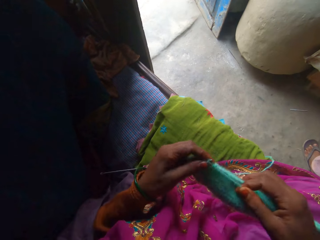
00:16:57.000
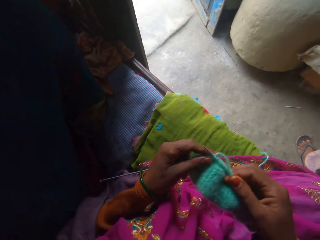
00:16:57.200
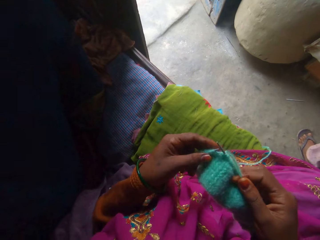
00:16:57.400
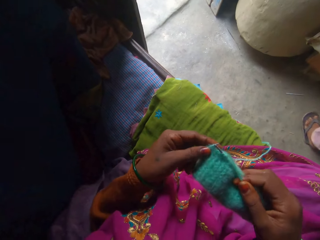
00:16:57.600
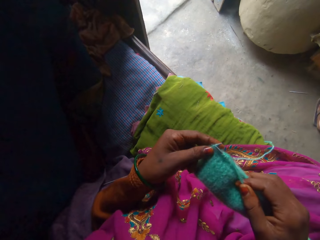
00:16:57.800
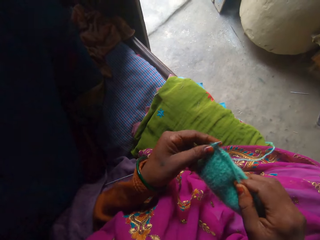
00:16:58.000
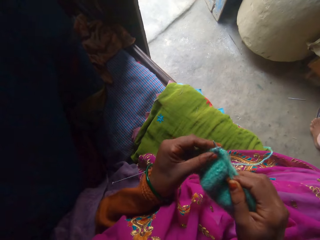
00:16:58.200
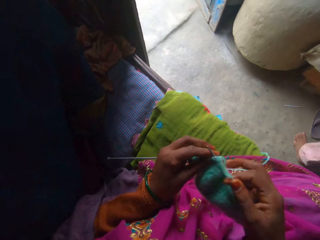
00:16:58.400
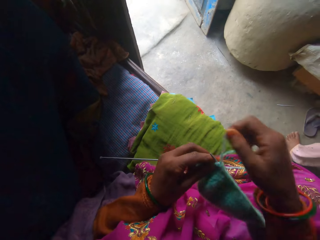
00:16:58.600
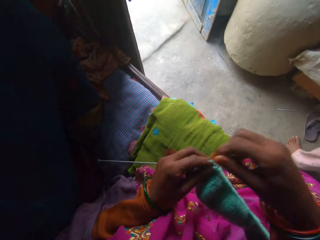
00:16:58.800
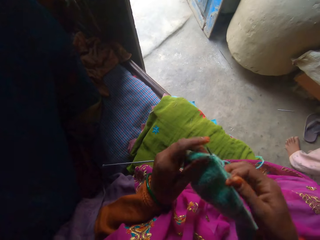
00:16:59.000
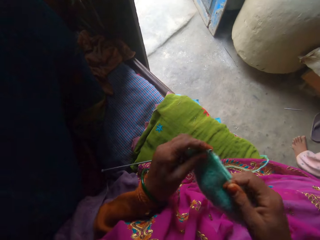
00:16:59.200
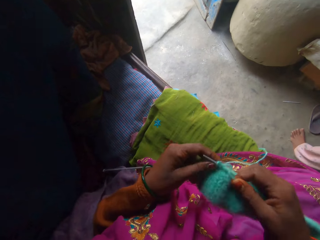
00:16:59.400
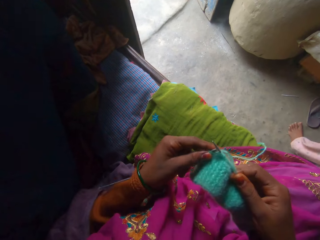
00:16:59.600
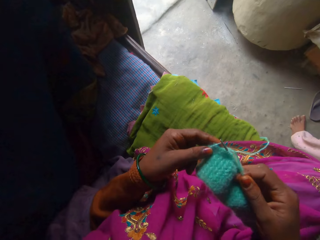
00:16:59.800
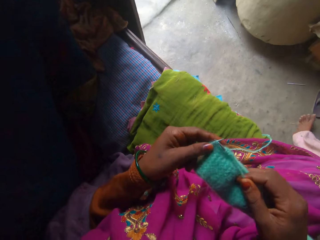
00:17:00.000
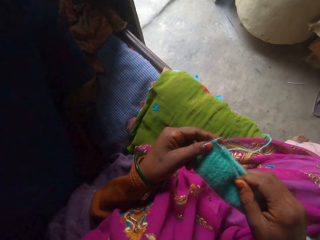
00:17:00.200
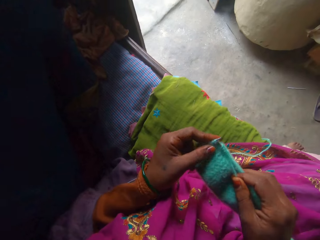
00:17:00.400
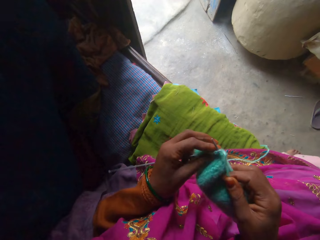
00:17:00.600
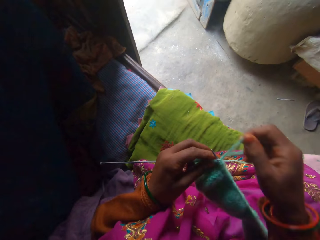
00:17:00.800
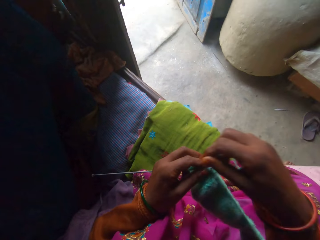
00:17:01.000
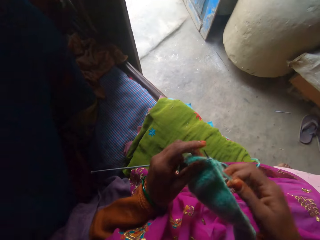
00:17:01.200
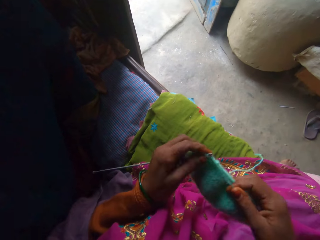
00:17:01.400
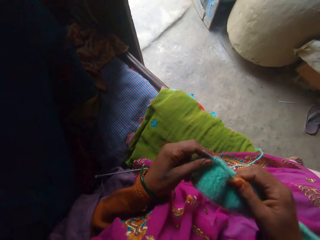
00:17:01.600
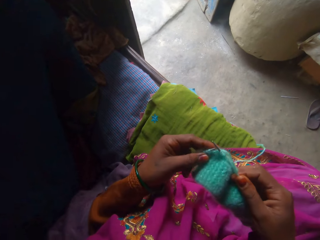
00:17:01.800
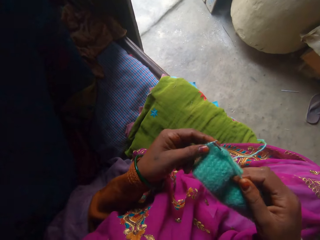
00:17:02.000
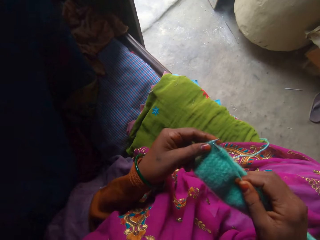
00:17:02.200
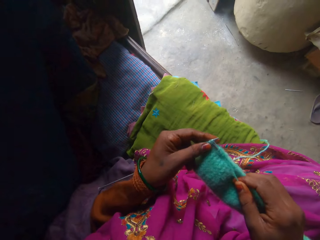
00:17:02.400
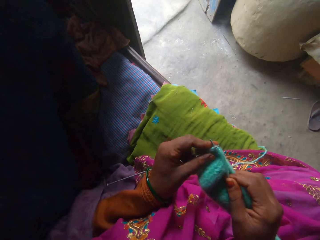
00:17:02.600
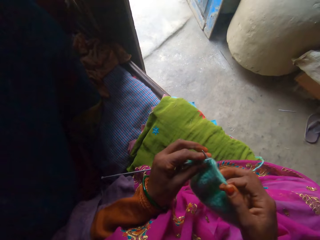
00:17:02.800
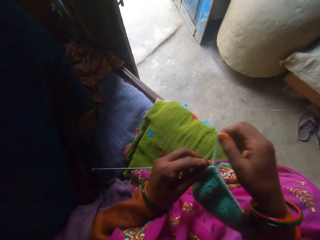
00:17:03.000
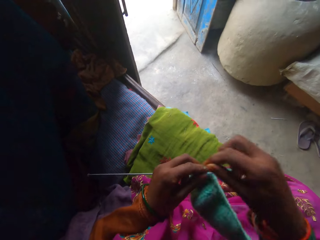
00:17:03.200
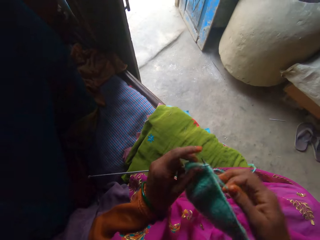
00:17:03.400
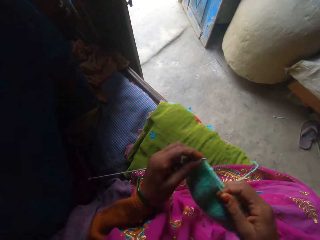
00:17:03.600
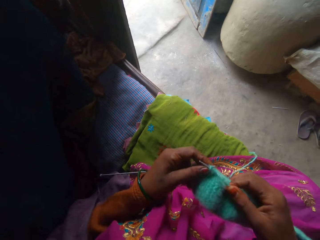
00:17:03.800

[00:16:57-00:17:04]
The boy takes off the slippers in his legs.

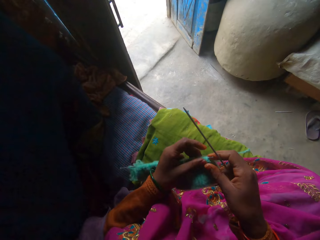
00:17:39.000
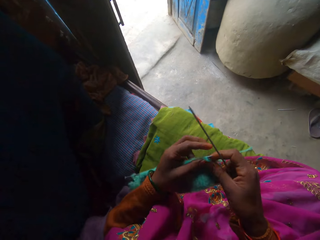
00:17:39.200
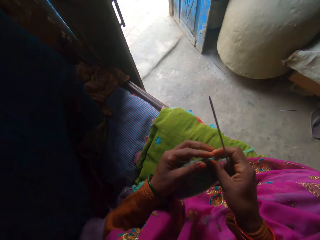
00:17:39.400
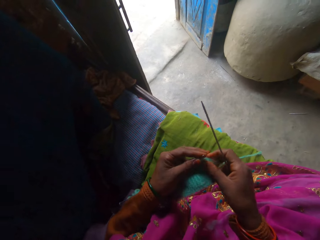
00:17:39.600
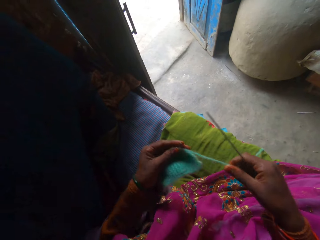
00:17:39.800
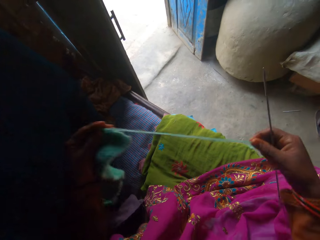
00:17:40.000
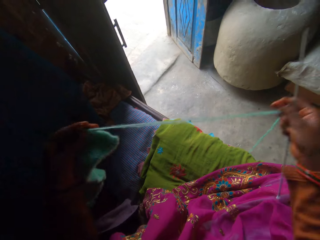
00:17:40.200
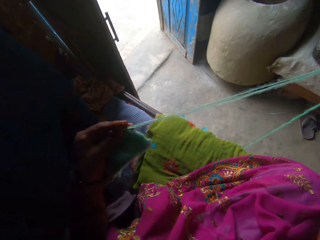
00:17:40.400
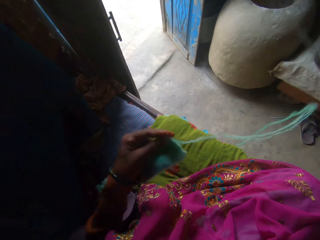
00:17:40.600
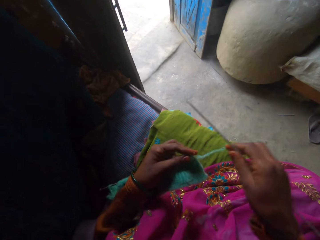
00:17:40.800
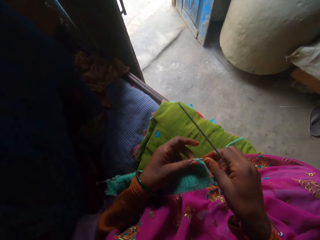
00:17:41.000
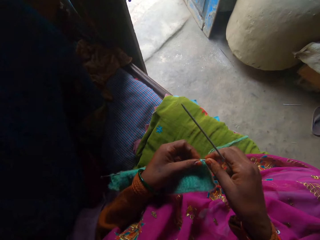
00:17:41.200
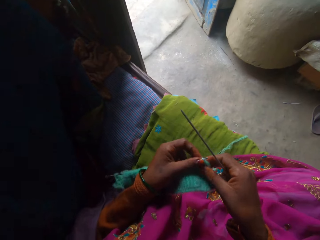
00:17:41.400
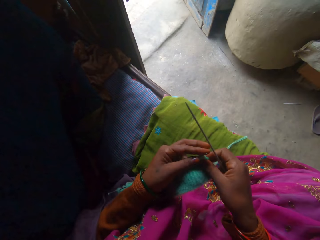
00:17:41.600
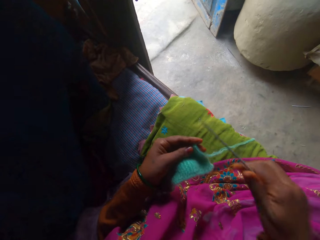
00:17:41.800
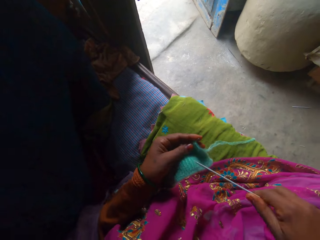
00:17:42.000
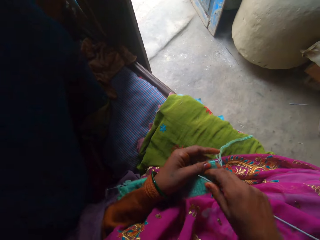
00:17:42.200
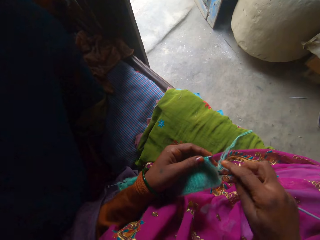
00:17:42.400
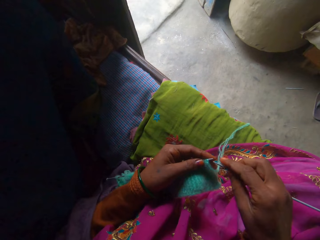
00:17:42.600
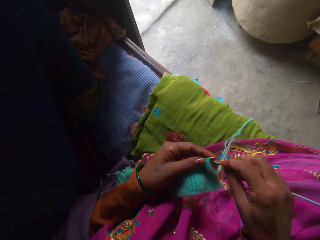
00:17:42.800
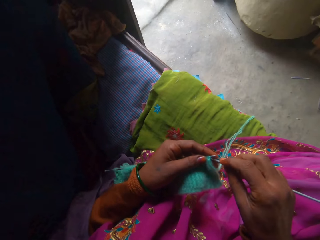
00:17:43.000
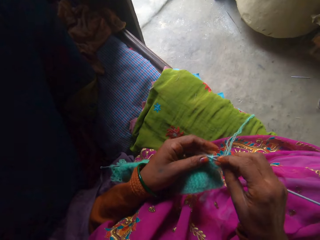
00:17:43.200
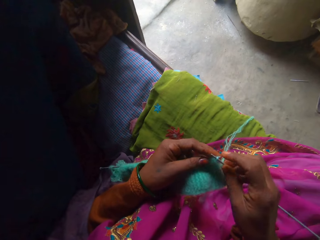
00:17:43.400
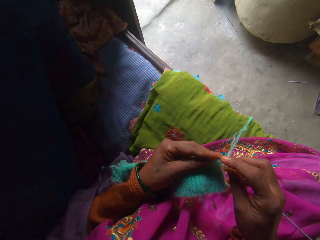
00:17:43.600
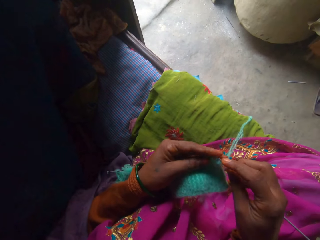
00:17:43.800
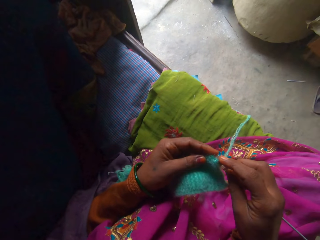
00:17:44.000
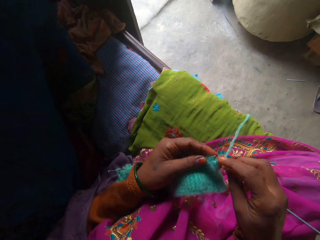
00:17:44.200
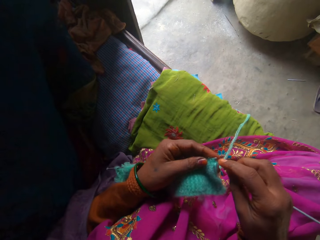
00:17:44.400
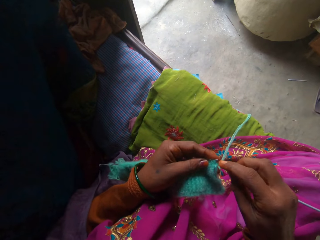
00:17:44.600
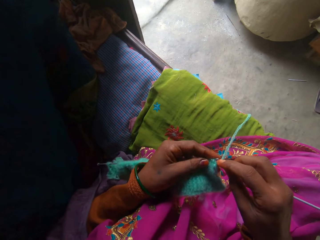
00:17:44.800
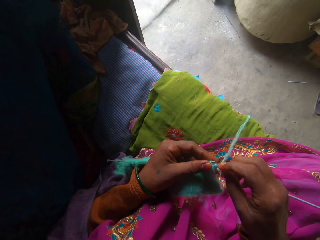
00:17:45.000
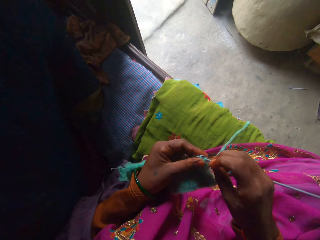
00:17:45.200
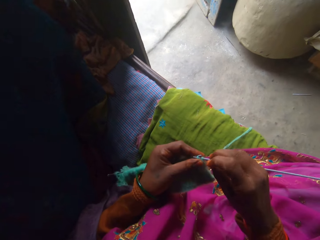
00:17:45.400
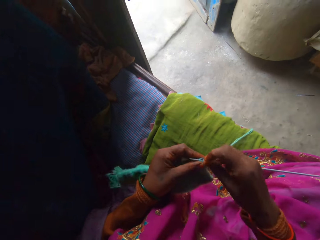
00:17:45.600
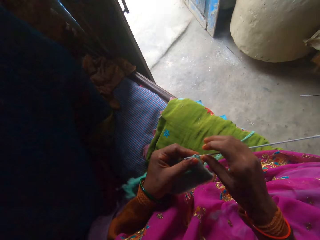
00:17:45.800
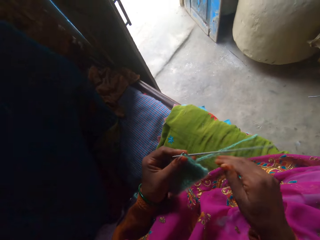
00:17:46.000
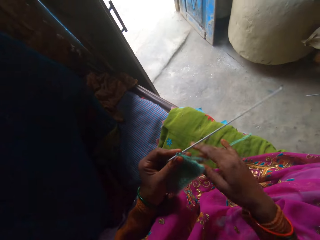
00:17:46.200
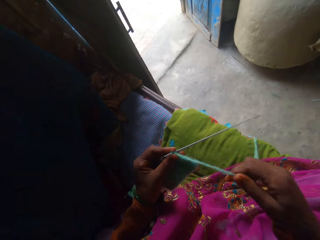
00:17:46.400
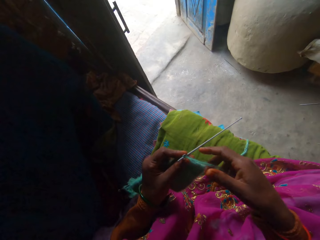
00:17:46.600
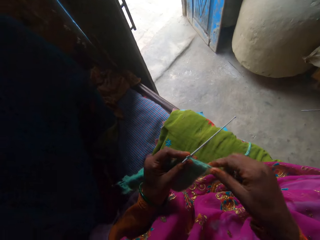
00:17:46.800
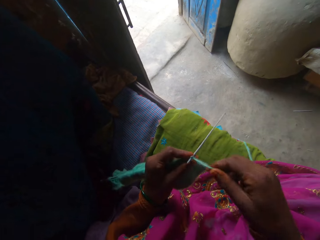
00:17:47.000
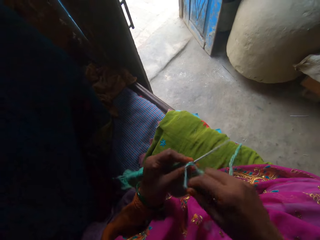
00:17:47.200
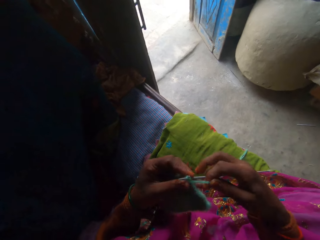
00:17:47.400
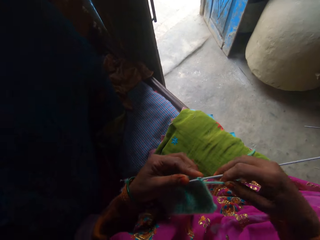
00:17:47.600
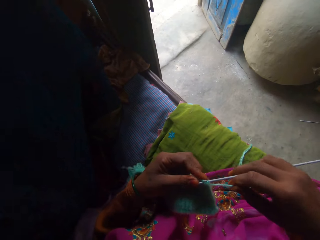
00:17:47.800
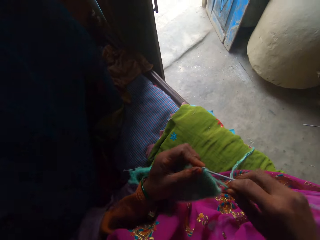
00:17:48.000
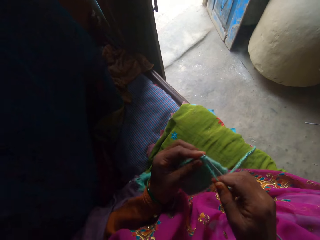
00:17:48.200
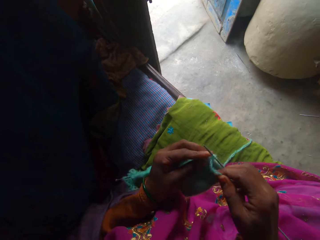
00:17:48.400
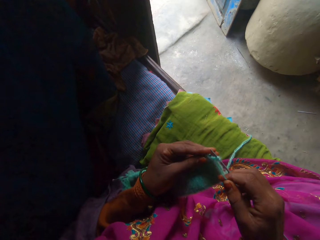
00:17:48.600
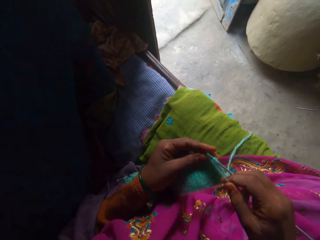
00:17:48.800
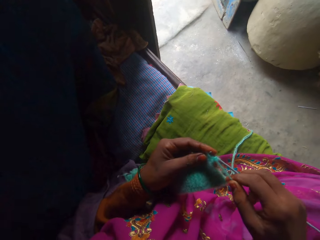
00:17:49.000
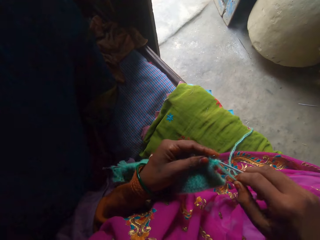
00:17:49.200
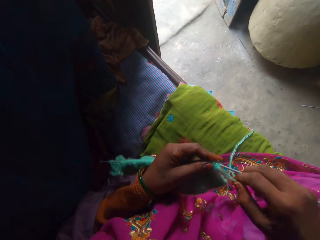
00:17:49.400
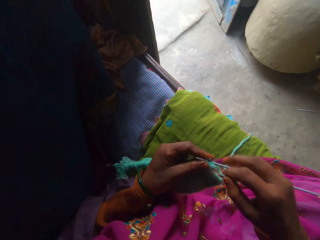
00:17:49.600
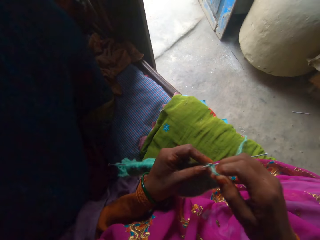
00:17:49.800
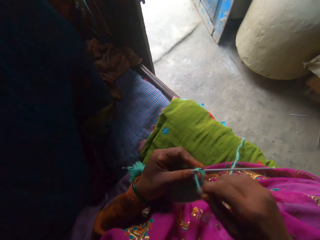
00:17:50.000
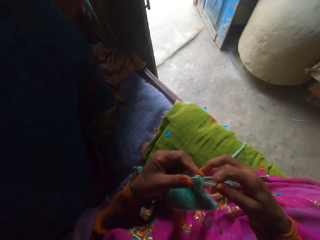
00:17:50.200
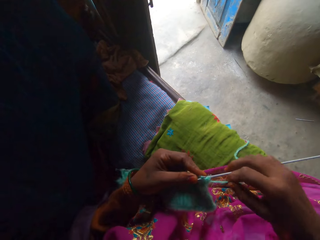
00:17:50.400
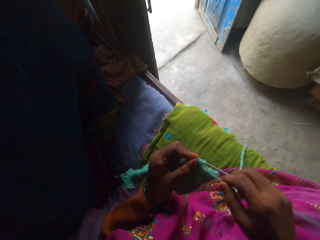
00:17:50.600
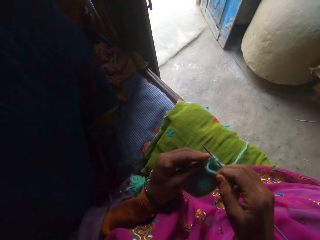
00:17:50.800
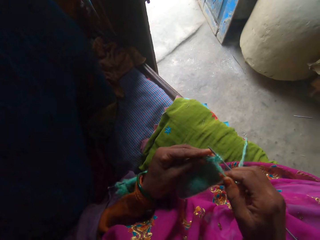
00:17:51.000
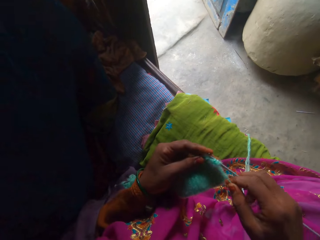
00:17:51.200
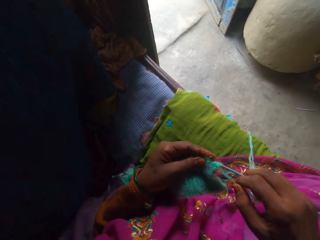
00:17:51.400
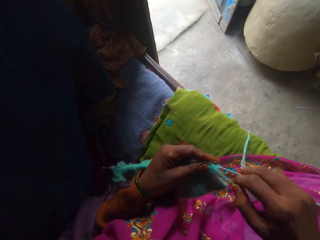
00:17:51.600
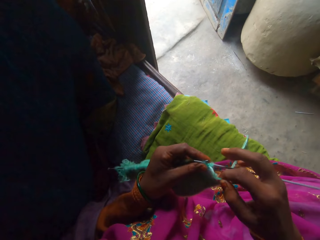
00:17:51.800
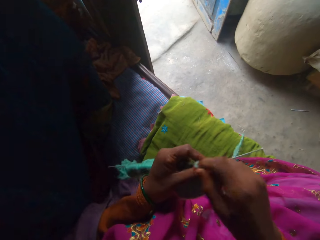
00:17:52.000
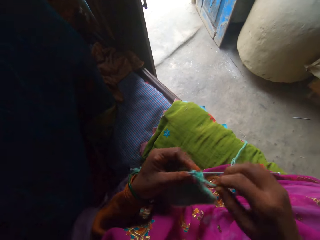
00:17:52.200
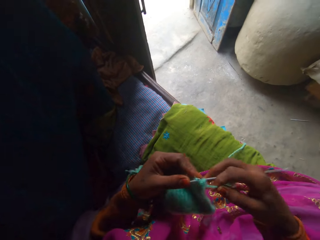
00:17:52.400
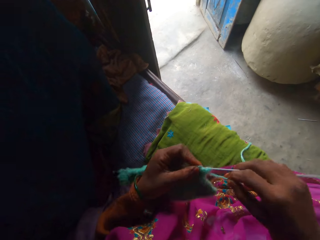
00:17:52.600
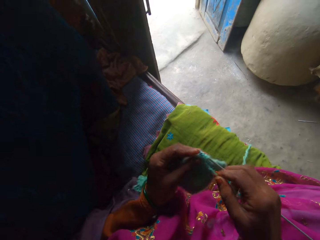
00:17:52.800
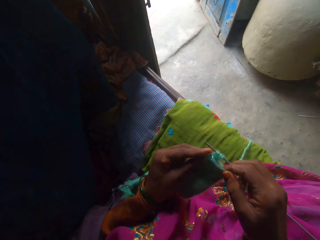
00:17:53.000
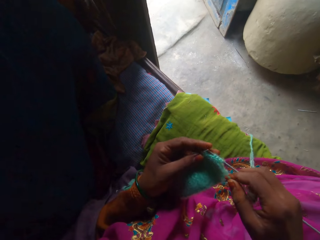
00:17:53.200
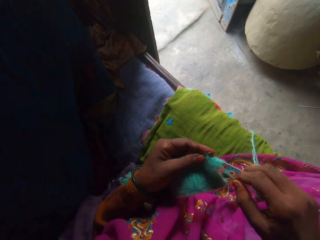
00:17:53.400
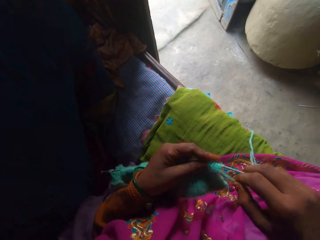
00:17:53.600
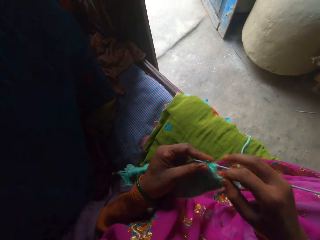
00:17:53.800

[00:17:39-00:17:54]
The camera wearer pulls the yarn with her right hand. She knits the yarn on the bed with the knitting needles in her hands. She crochets with a crochet hook and a thread.
